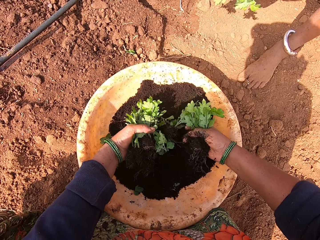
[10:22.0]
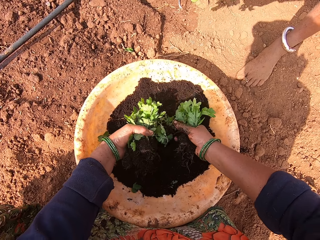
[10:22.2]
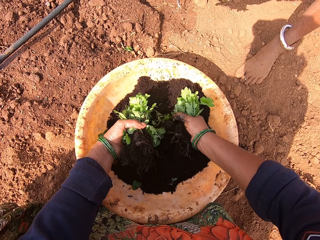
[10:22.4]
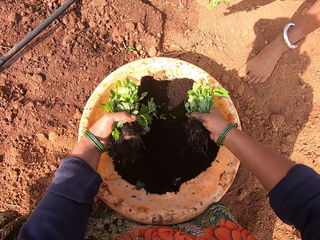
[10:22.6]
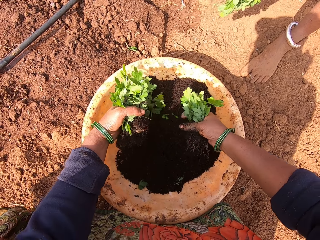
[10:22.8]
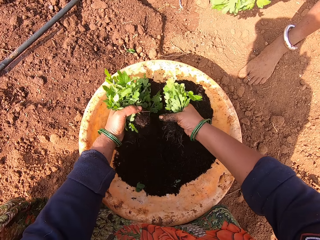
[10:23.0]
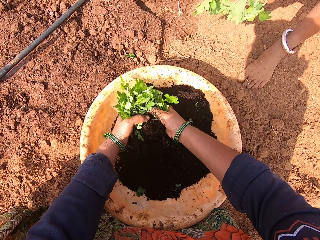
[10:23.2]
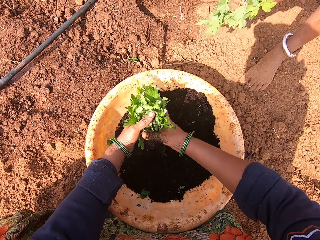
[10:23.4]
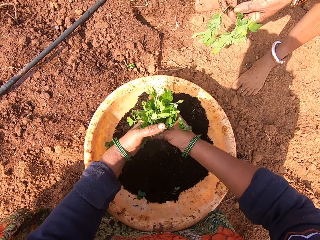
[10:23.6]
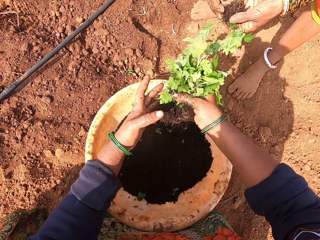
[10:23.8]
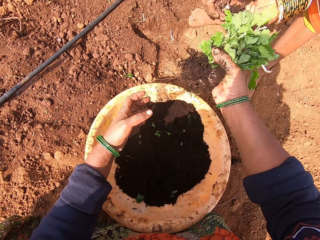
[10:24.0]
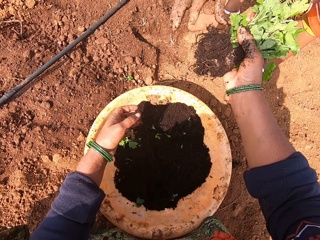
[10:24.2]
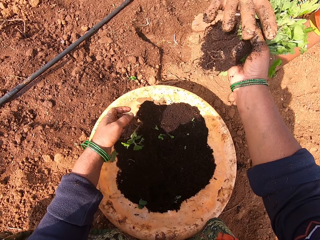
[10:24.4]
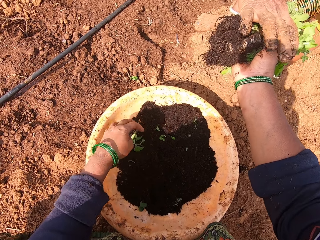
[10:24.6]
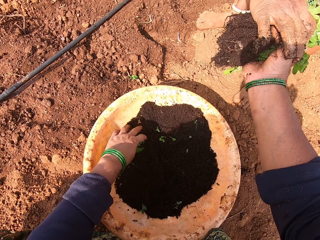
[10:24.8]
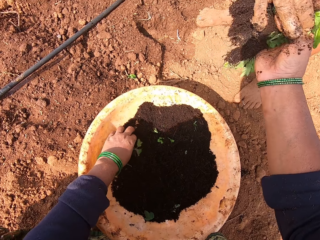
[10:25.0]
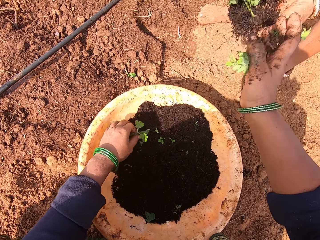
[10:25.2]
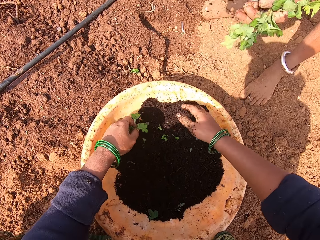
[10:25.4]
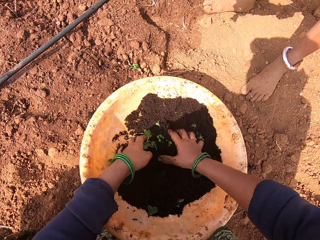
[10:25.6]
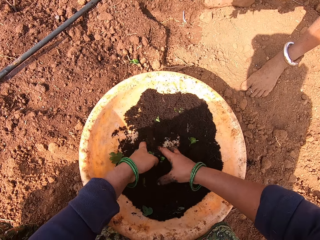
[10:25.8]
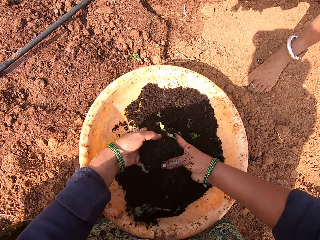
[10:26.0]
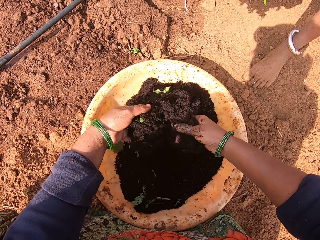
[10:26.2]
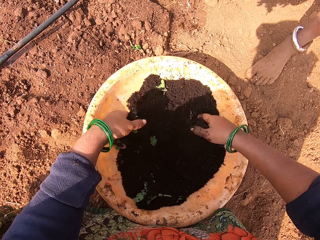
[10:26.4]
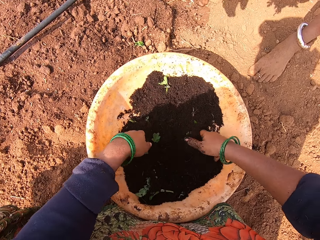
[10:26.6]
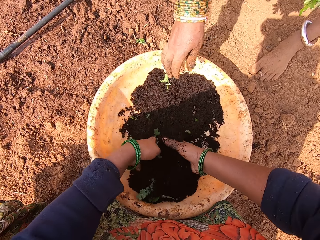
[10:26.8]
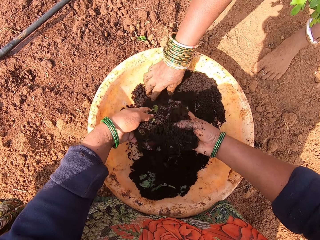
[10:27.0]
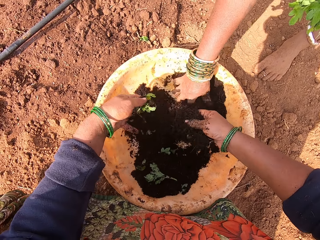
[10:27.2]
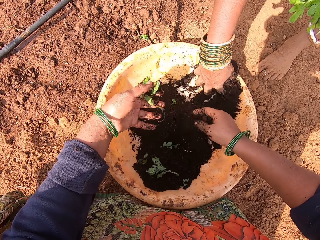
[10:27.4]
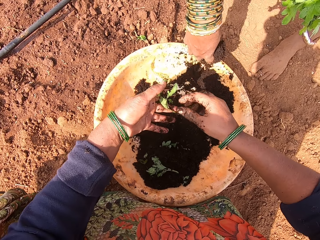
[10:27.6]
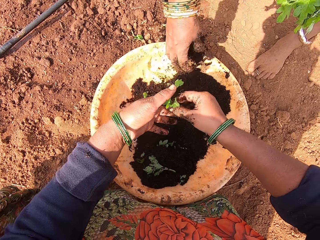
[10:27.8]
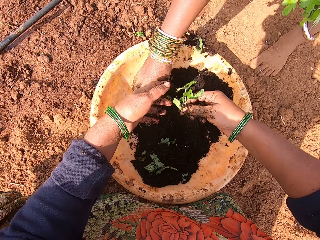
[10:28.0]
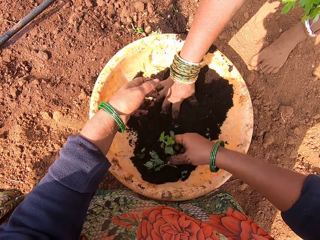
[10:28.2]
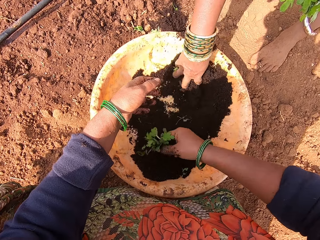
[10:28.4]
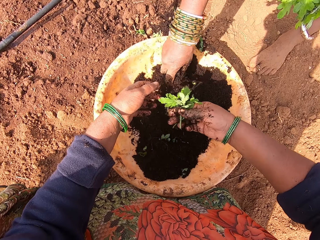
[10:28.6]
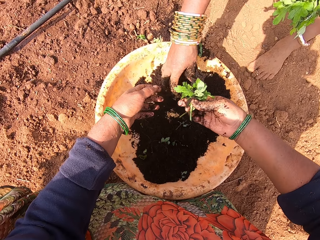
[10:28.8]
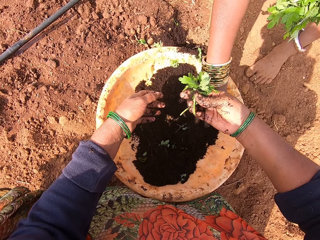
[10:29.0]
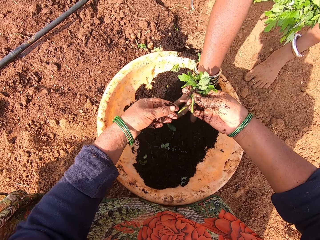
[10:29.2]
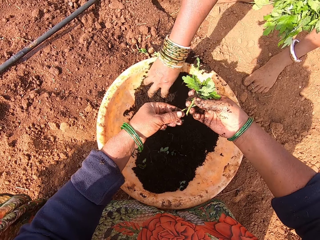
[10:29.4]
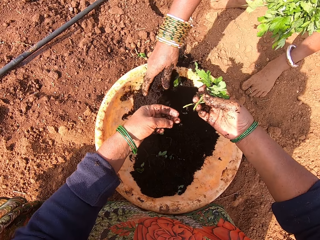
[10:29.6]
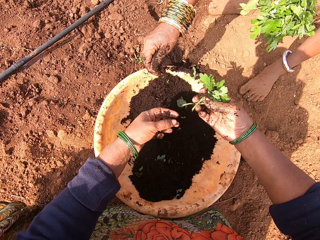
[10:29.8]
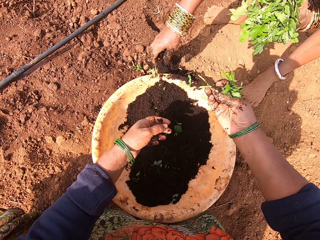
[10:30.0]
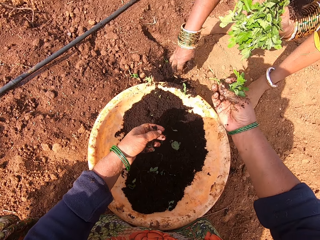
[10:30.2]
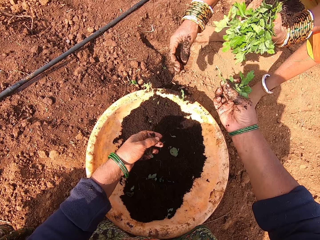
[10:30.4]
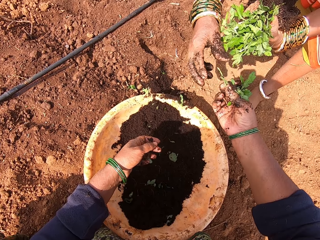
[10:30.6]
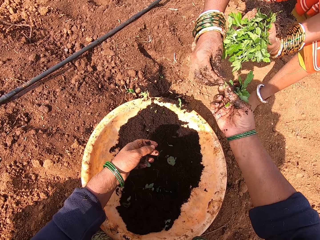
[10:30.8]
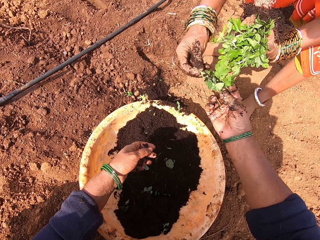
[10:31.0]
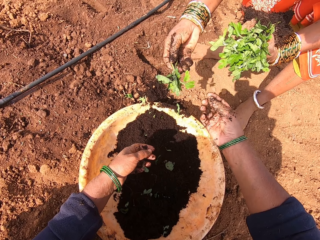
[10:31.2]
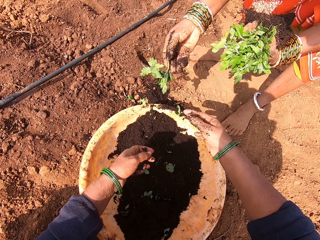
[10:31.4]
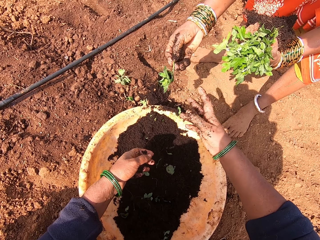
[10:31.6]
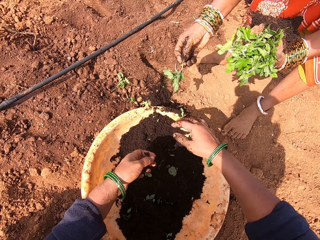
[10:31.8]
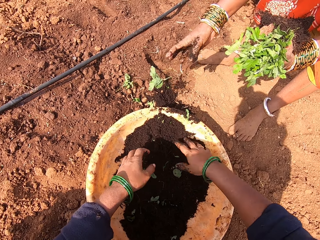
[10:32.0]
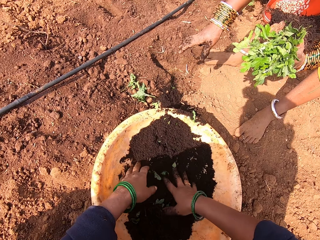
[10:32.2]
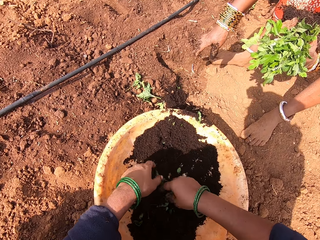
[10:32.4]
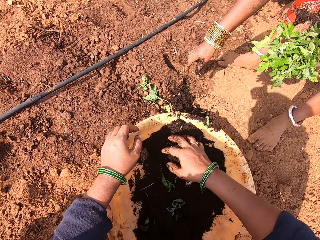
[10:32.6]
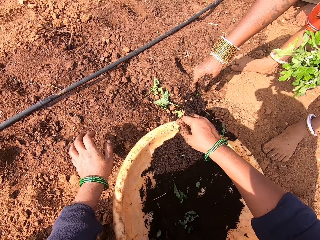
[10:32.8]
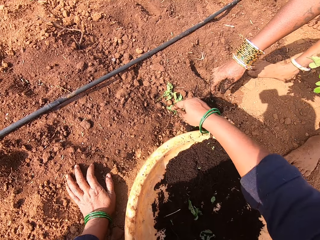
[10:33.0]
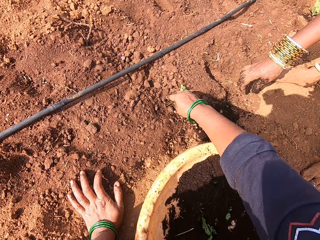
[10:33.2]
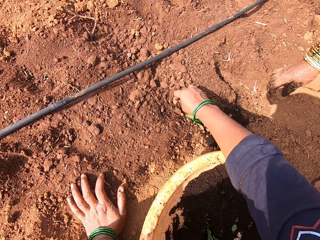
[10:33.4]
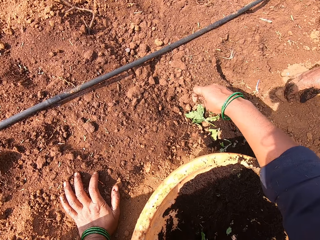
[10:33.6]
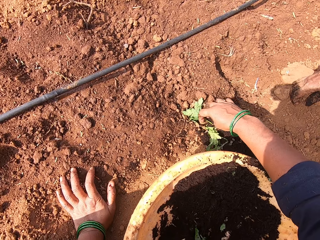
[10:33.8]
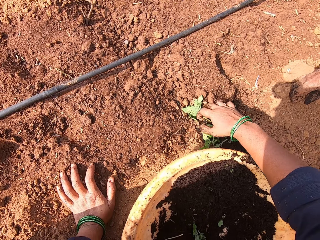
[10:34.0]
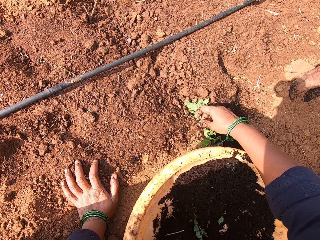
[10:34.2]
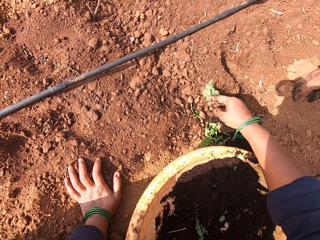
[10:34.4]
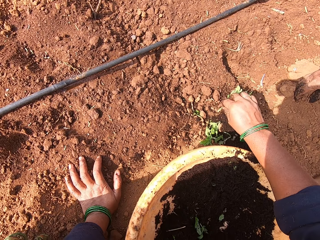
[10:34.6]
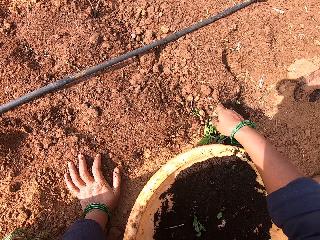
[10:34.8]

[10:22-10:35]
The camera wearer gives a plant to a person. They talk to the person. They scoop soil in the basin and mix the soil. The person mixes the soil. The camera wearer talks to the person. They lift the plant and give the plant or seedlings to the person. The person throws the plant and drops the seedlings. The camera wearer picks a plant from the ground.

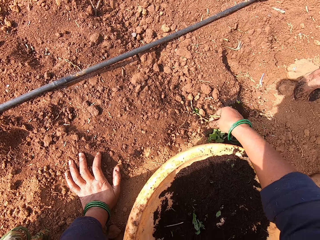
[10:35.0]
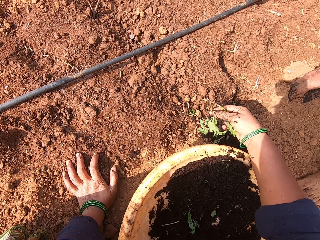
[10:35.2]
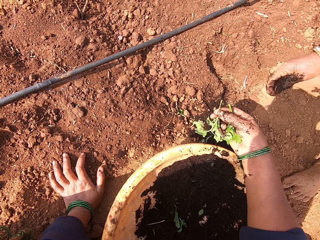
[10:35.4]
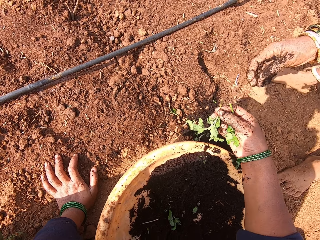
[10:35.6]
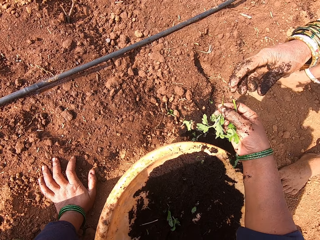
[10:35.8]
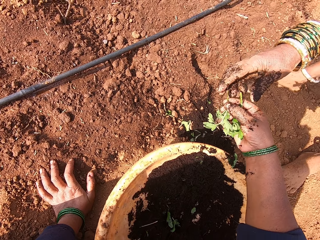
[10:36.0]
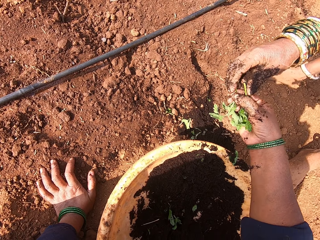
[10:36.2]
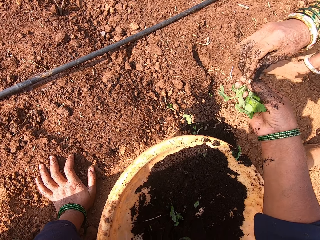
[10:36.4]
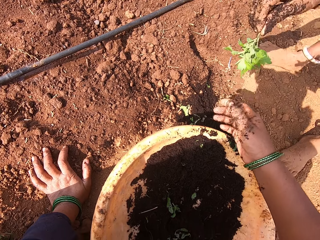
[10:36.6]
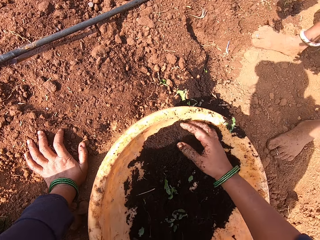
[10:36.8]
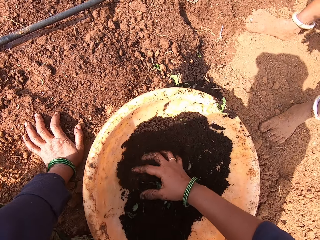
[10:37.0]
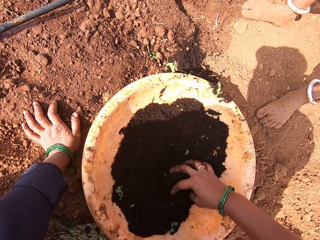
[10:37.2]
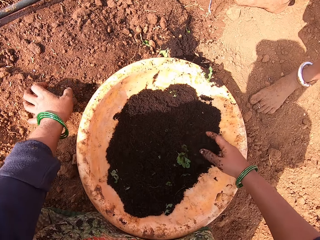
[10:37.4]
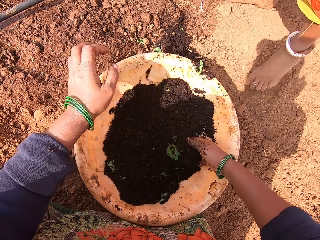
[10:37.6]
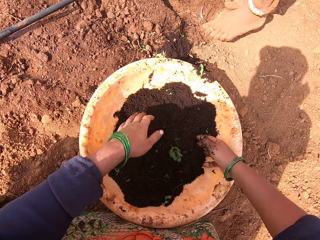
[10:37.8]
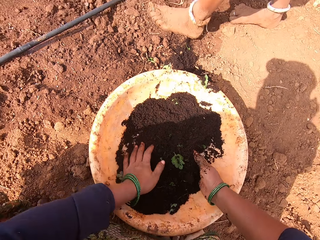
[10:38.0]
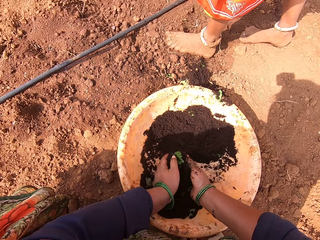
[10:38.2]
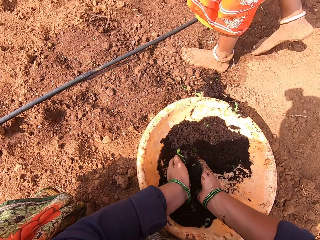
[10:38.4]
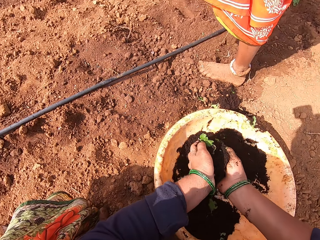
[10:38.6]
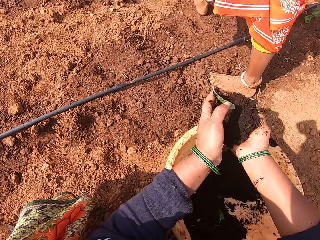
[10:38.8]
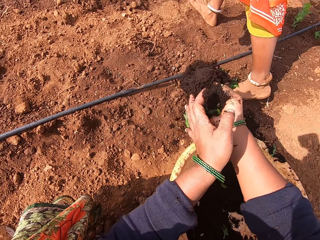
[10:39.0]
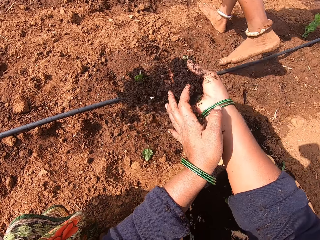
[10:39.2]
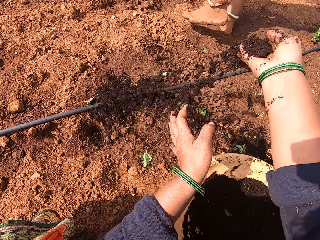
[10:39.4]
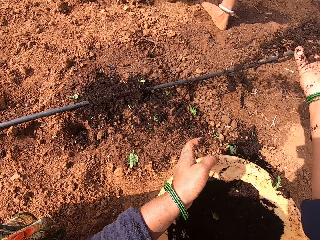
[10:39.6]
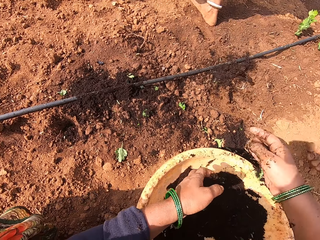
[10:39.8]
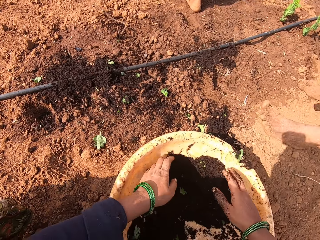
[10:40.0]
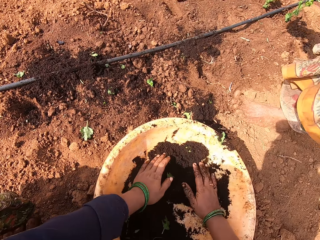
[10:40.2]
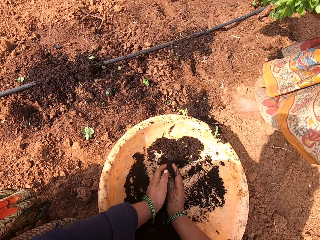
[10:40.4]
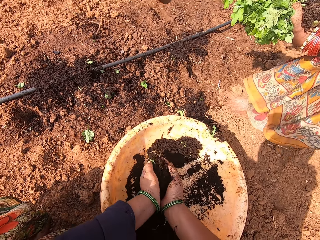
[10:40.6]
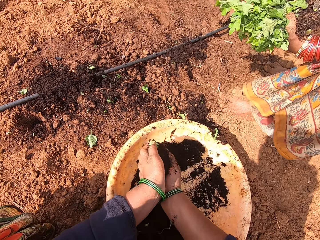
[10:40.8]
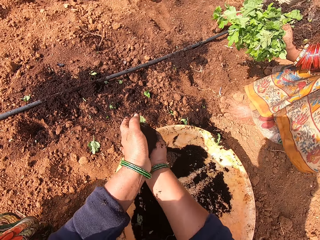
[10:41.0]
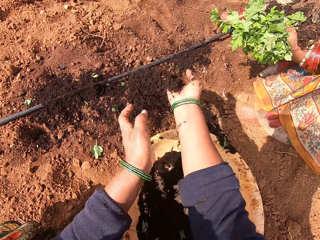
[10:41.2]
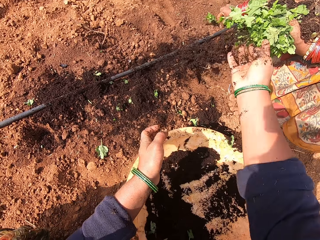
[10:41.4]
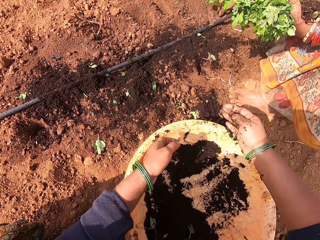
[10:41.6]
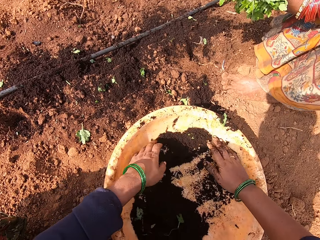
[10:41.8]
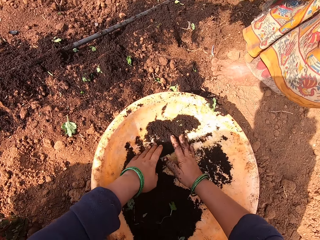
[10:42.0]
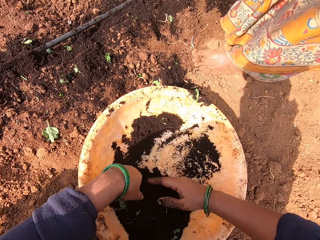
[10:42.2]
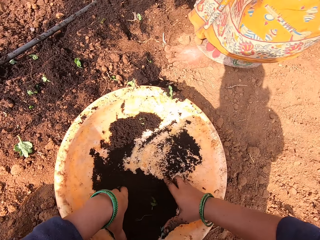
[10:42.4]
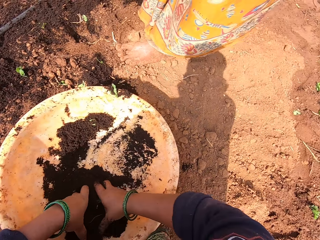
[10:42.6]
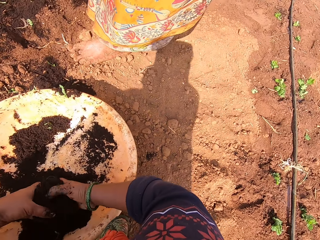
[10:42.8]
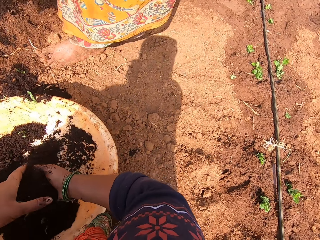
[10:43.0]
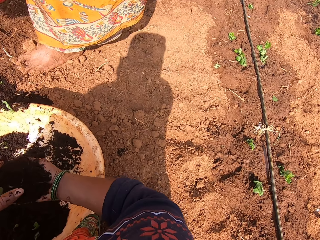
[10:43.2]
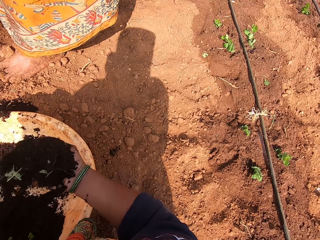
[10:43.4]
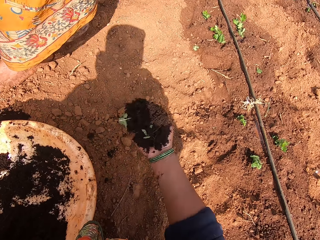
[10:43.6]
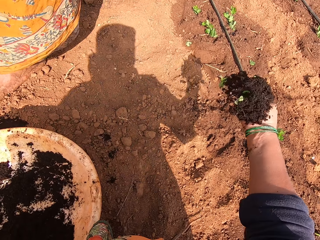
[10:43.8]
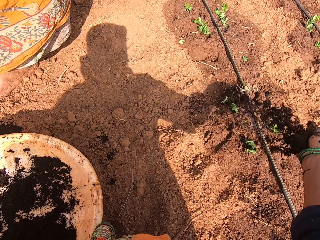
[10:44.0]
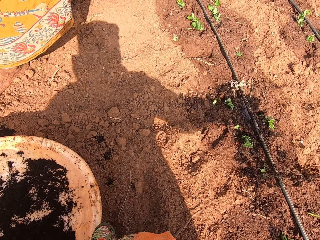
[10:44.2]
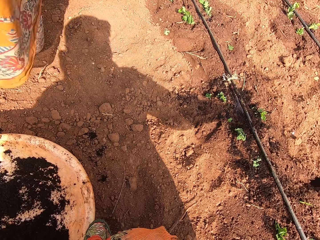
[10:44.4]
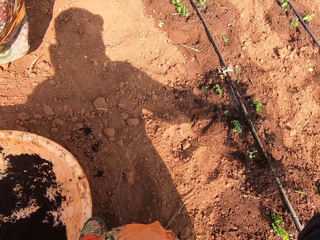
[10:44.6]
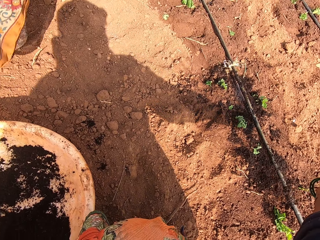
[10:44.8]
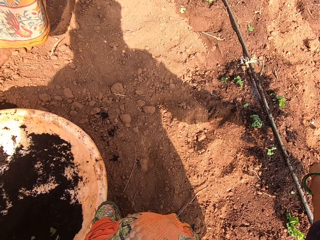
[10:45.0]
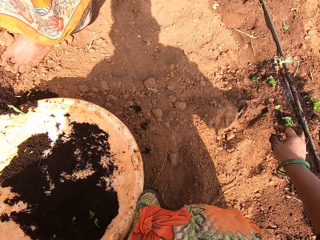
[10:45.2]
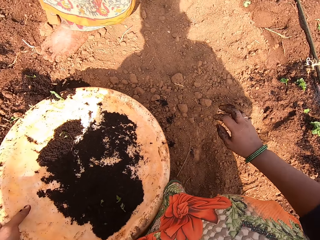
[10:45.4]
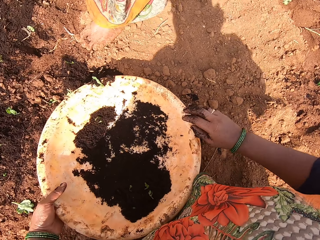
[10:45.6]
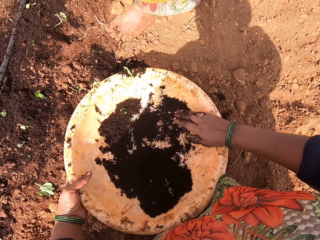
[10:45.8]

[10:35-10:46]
The camera wearer talks to a person. They give the plant to the person. They scoop soil in the basin. They pour the soil in the garden and throw the soil. They scoop the soil in the basin. They pour the soil in the garden and throw the soil. They scoop the soil in the basin. They look around. They throw the soil and pour the soil in the garden.
